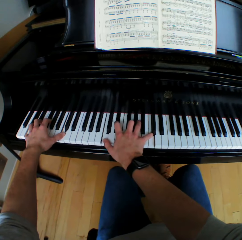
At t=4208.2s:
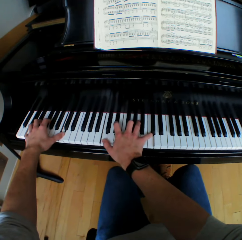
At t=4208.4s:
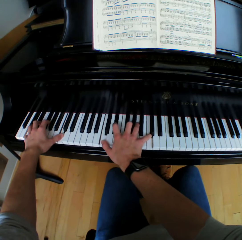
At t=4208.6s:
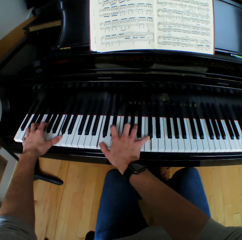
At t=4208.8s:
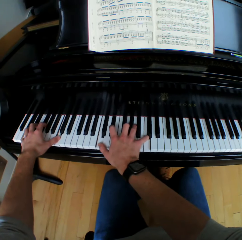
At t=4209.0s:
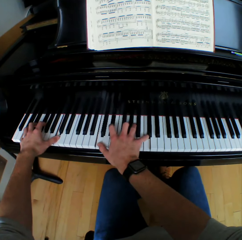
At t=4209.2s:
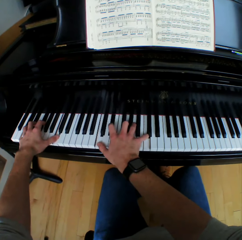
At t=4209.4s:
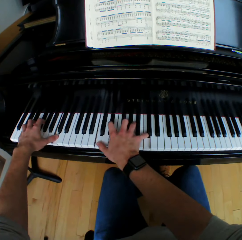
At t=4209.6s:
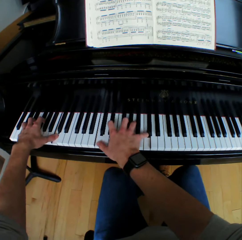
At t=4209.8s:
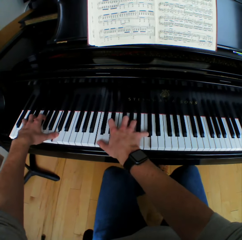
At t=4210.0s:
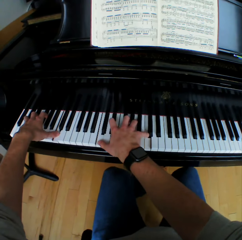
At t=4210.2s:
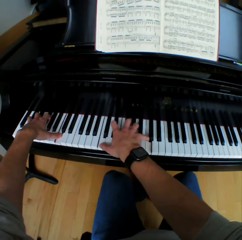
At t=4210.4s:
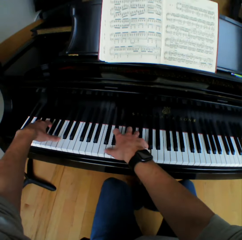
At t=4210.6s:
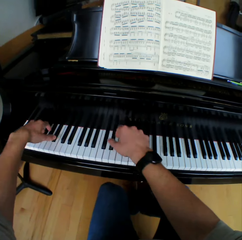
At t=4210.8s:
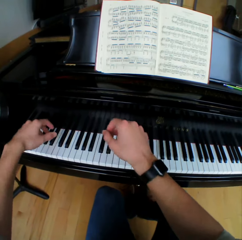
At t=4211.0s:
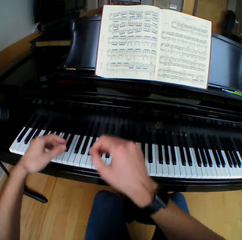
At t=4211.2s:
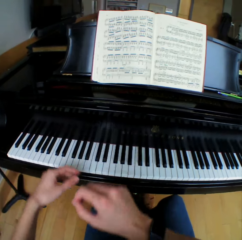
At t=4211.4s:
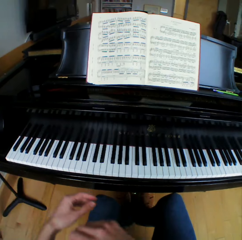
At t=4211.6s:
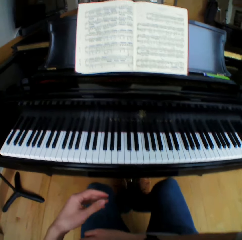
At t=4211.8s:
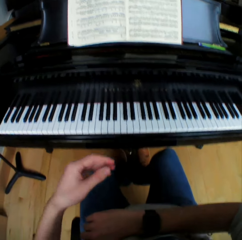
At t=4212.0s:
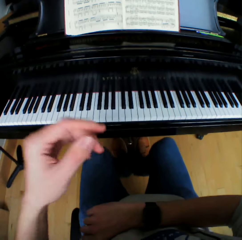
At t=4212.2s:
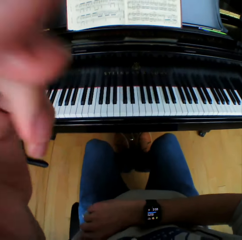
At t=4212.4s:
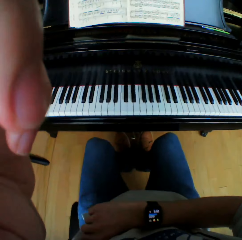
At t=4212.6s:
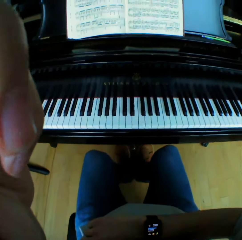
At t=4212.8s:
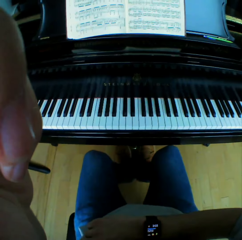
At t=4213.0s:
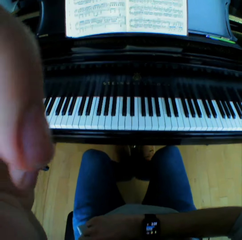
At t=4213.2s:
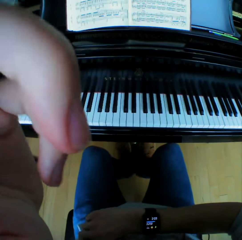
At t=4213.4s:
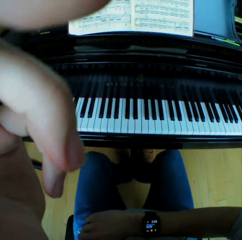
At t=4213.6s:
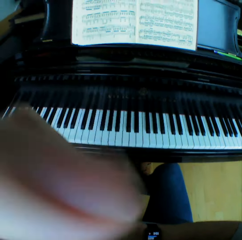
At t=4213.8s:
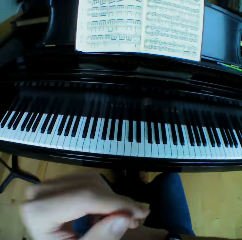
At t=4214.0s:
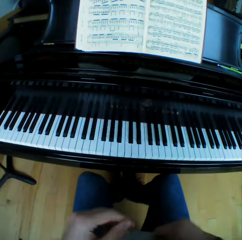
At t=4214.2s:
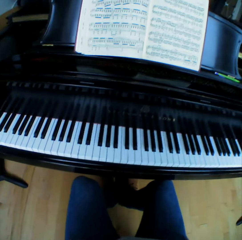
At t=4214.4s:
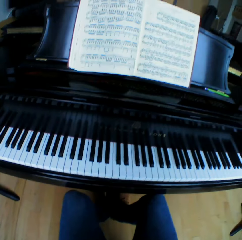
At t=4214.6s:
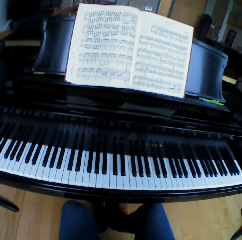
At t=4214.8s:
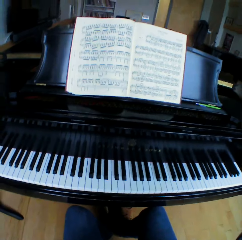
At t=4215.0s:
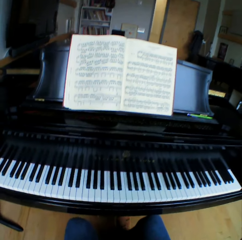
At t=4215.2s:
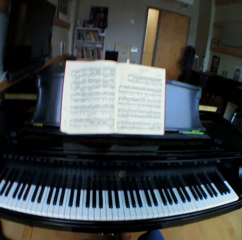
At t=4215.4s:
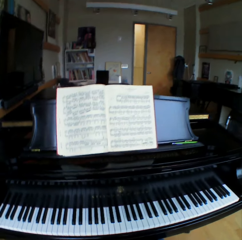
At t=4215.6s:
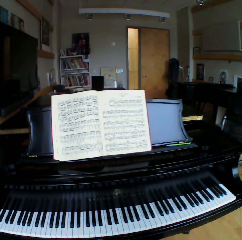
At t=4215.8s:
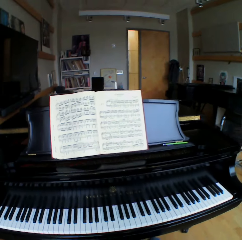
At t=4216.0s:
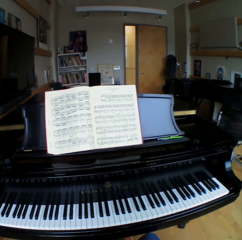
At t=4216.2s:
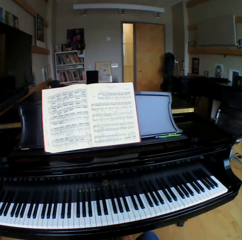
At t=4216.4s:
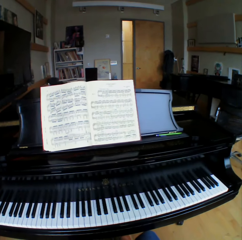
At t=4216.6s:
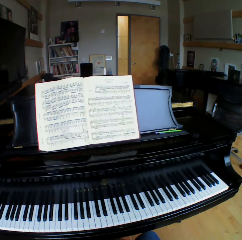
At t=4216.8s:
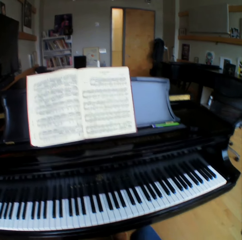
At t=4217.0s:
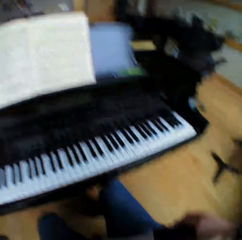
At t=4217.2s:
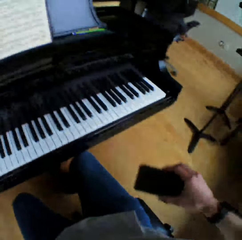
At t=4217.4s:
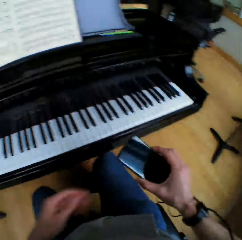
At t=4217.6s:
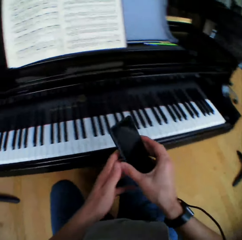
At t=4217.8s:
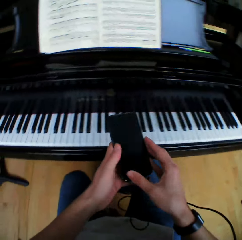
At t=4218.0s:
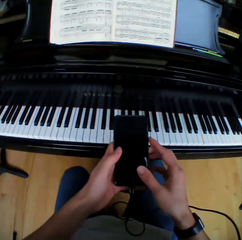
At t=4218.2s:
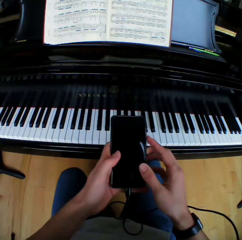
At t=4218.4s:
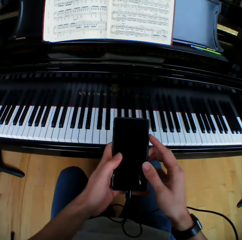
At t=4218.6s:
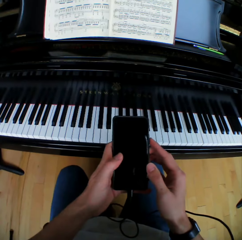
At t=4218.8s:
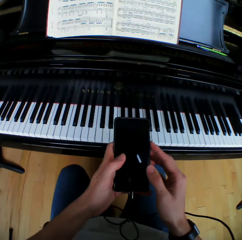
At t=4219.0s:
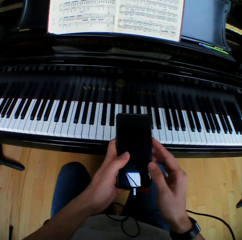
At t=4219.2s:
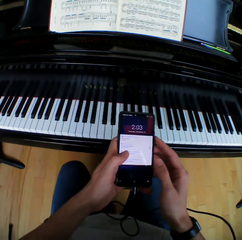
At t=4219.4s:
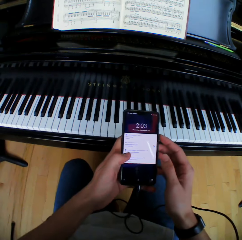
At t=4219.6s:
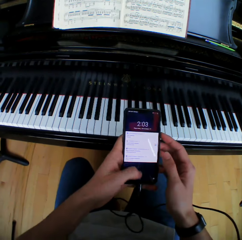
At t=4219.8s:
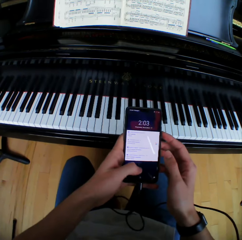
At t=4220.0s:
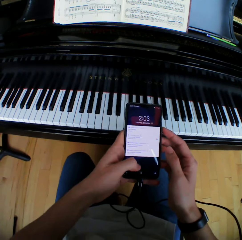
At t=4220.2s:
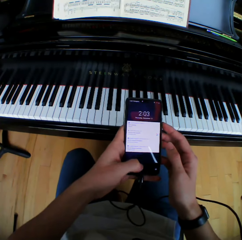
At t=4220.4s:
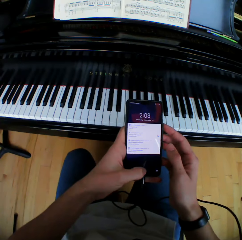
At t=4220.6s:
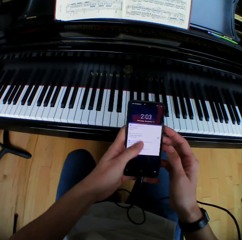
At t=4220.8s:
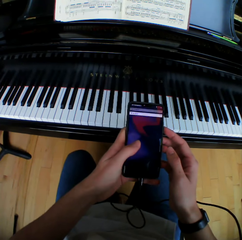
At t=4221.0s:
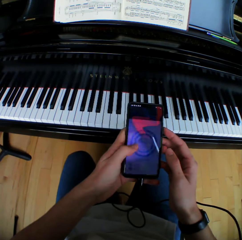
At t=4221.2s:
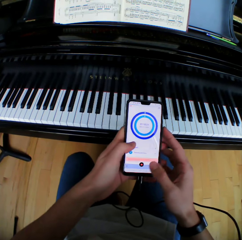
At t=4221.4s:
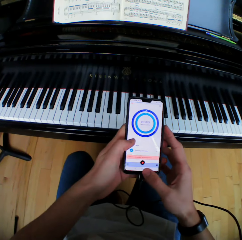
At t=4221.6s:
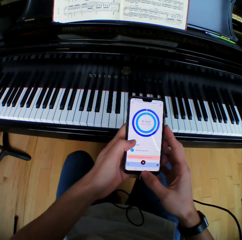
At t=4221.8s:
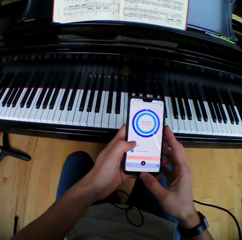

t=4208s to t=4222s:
The camera wearer removes his hands from the piano. He drops both hands. He raises his left hand to his hand. He looks at the piano. He drops the left hand. He looks at the piano. He pulls a phone. He holds the phone in his right hand. He holds the phone with the left hand. He holds the phone in both hands. He opens the phone. He presses the phone in both hands. He operates the phone.
